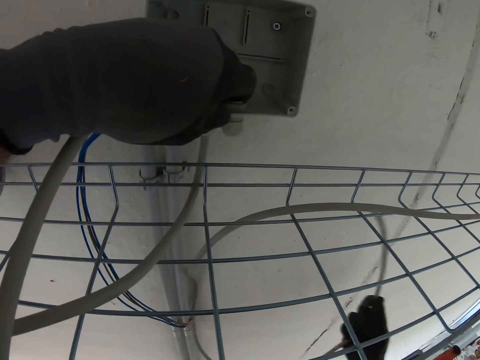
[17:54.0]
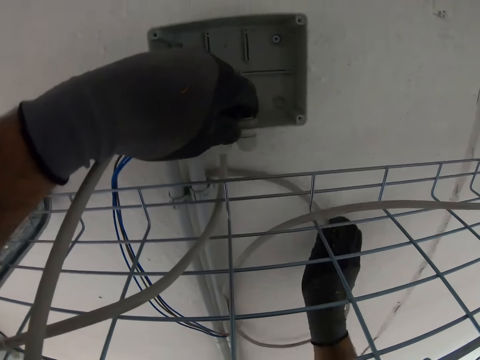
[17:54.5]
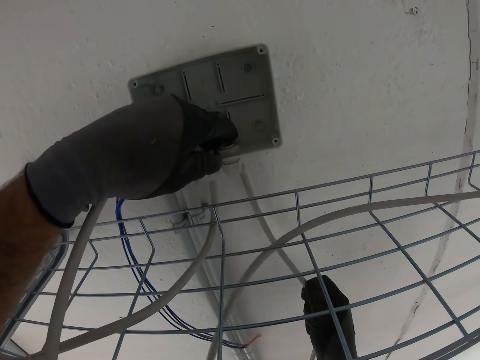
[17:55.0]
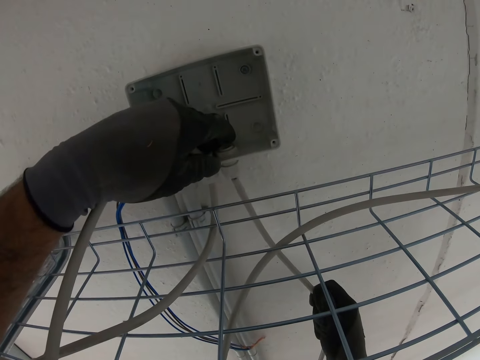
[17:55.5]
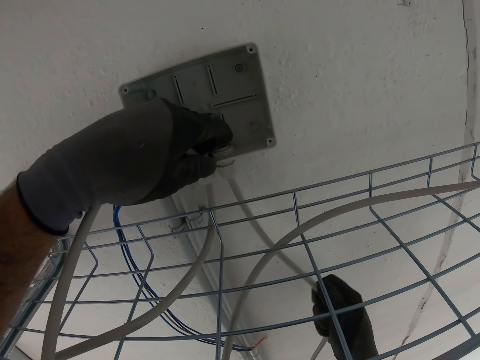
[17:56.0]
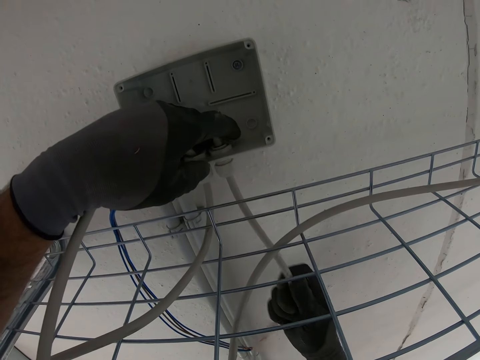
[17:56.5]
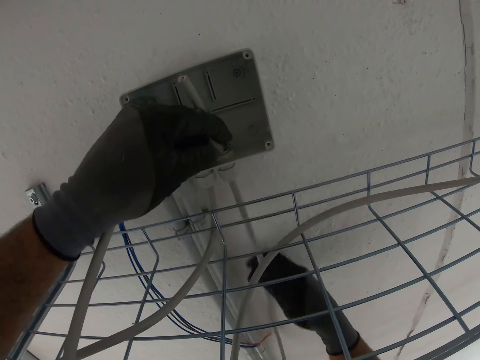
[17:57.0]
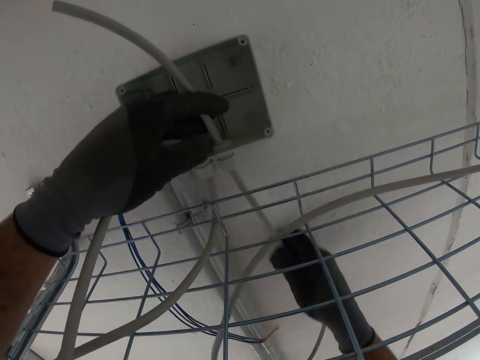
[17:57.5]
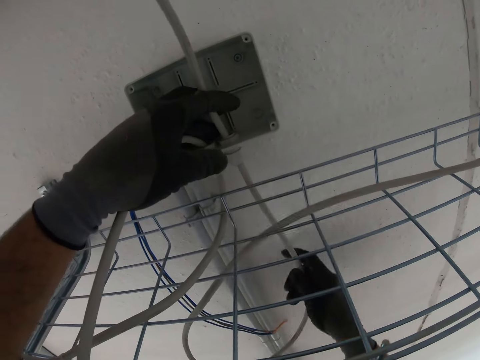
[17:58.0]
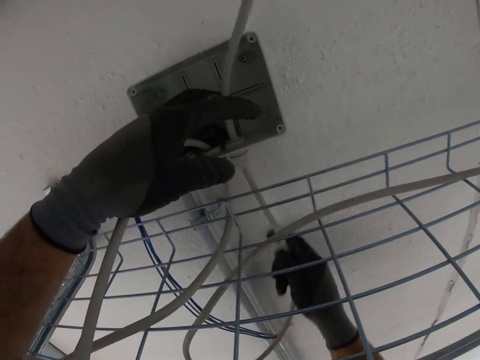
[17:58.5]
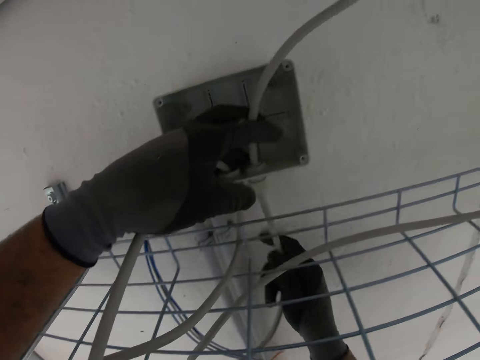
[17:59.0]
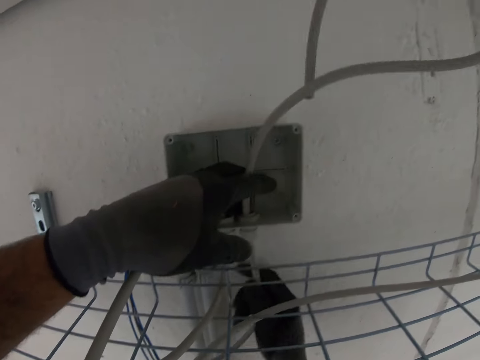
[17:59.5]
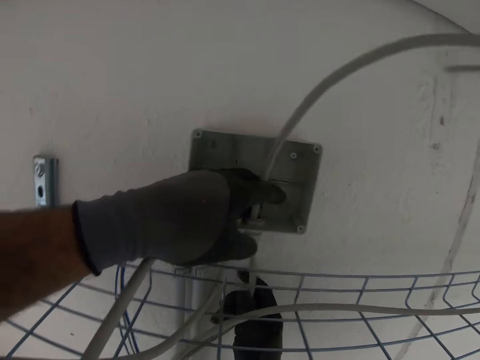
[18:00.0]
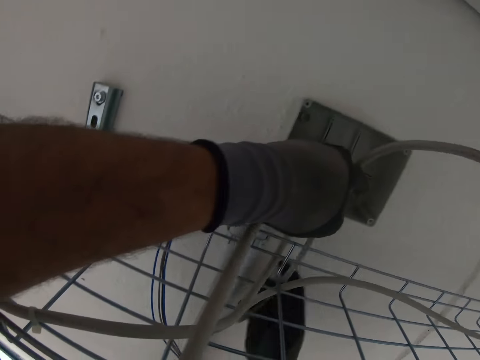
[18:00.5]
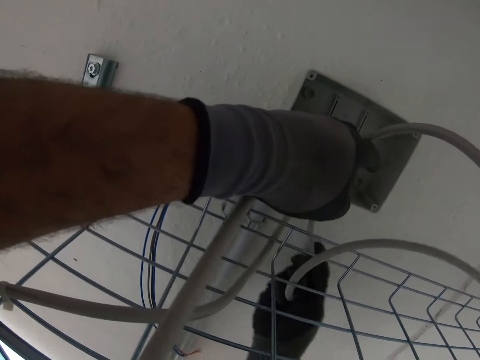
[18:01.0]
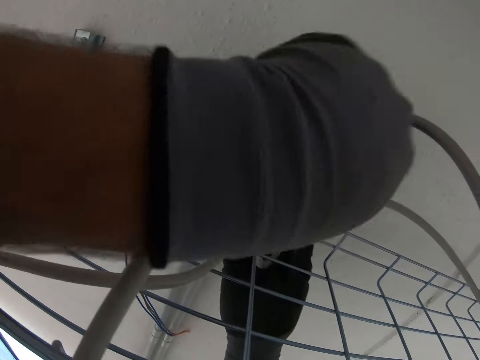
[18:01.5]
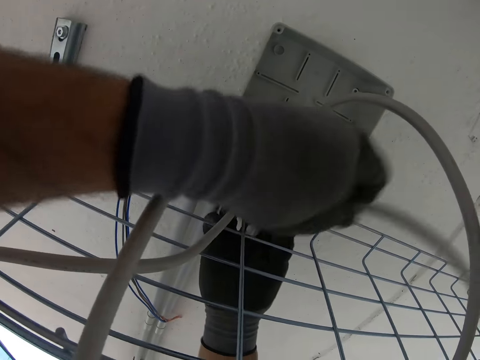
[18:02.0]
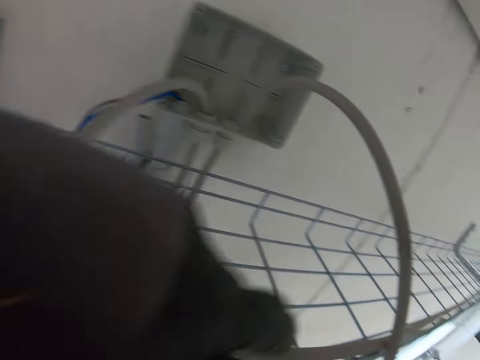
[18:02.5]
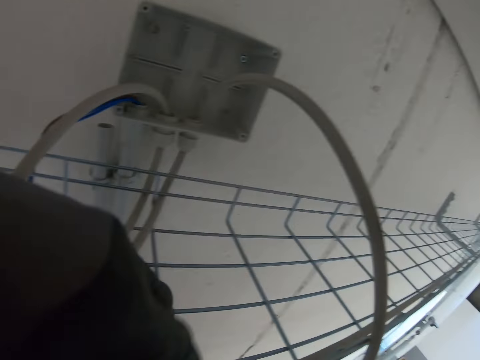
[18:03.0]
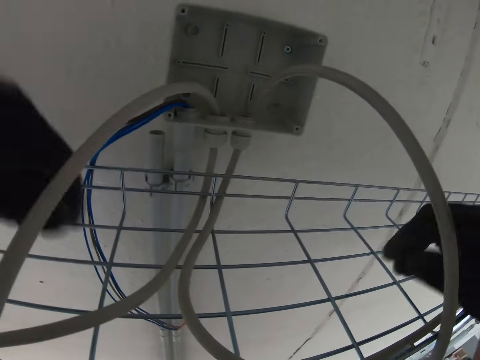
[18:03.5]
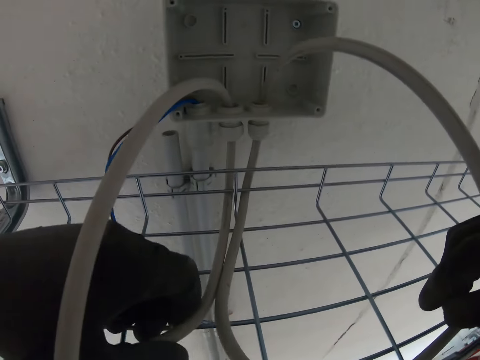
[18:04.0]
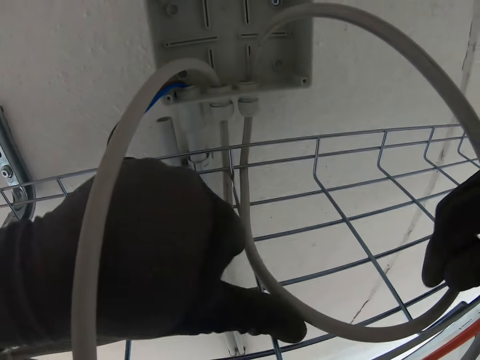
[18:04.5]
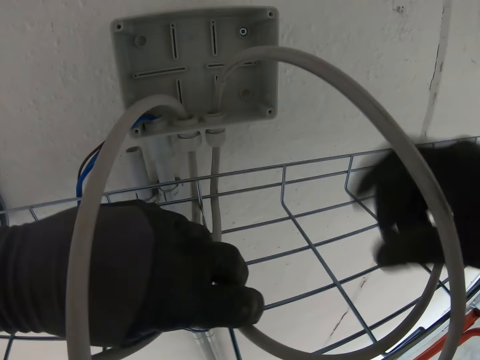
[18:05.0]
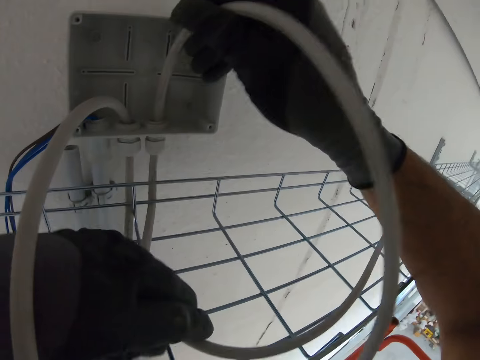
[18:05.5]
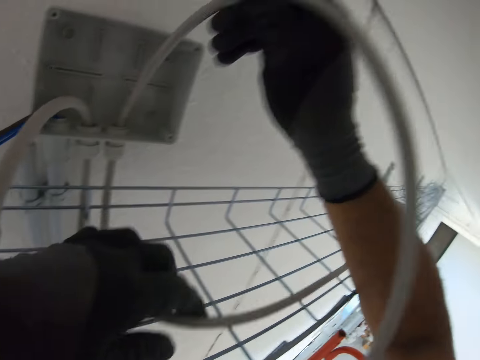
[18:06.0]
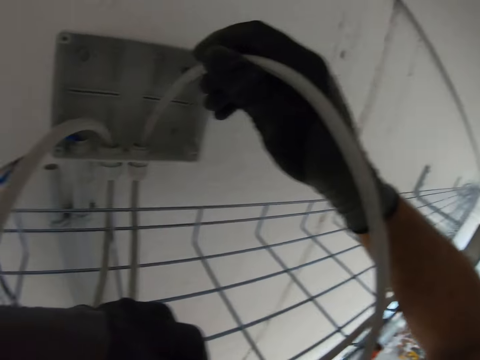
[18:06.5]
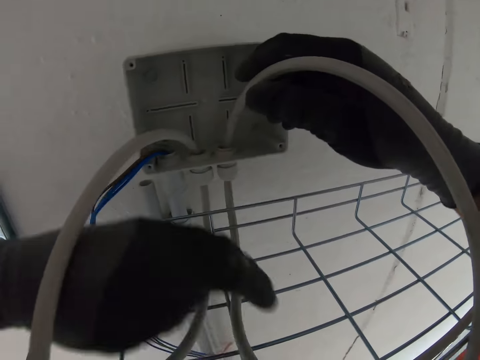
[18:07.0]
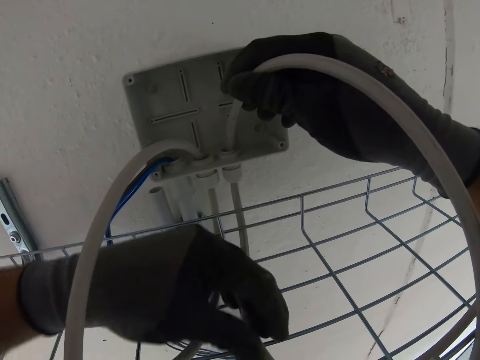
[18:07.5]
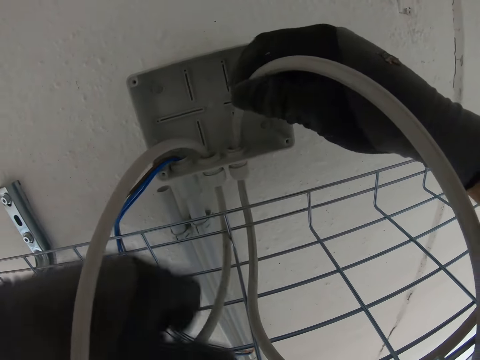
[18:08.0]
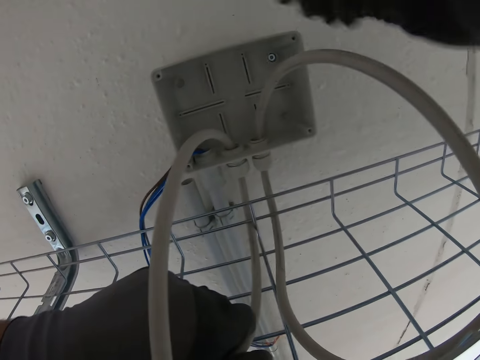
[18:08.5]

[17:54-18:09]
The camera wearer places the cable in the fuse holder. They adjust the position of the cable.

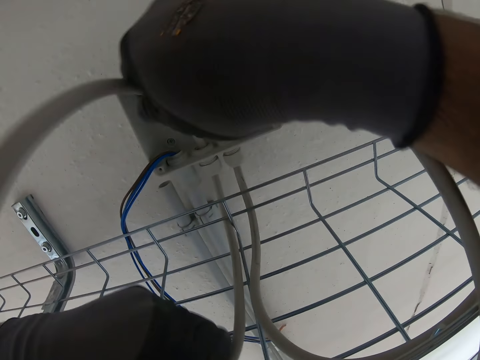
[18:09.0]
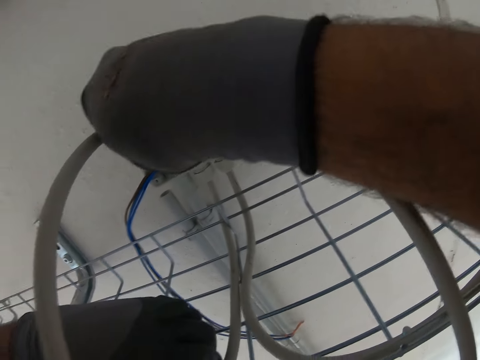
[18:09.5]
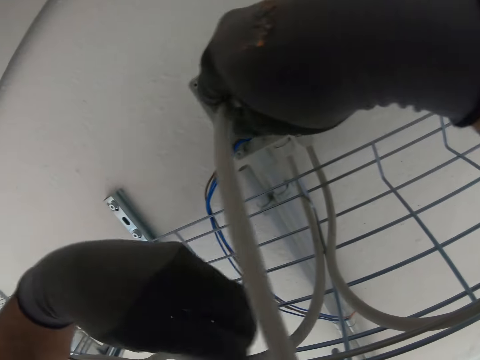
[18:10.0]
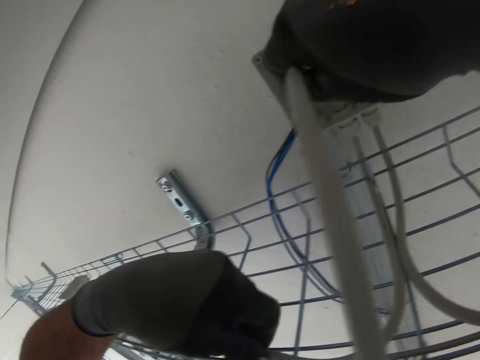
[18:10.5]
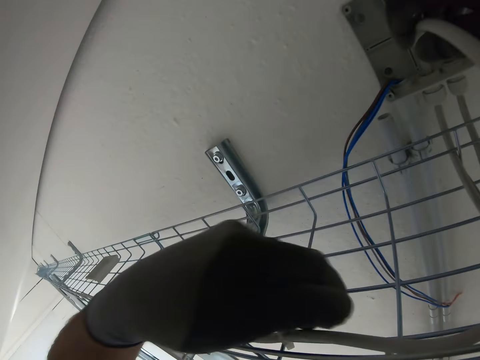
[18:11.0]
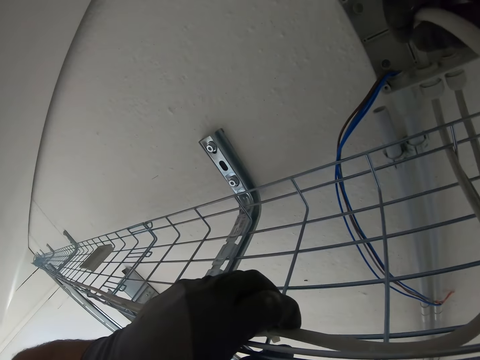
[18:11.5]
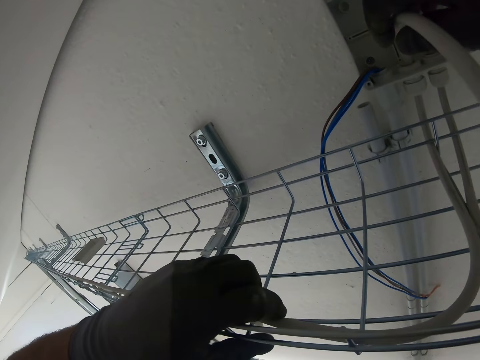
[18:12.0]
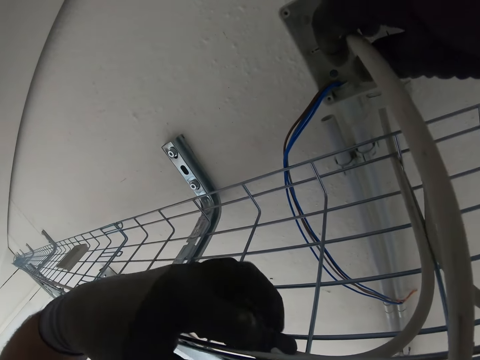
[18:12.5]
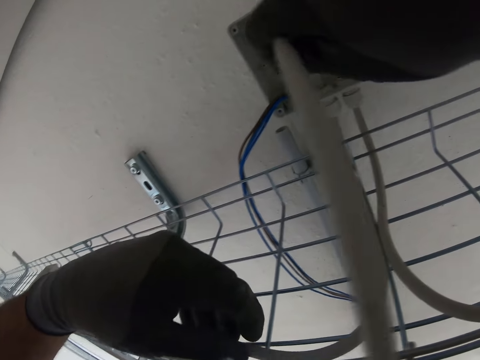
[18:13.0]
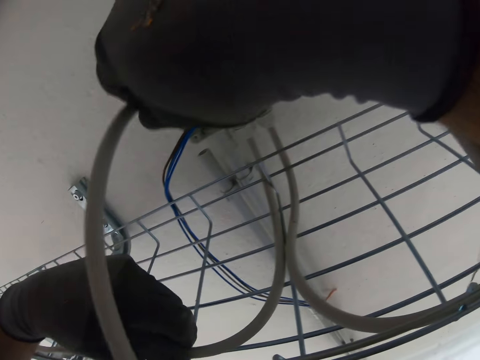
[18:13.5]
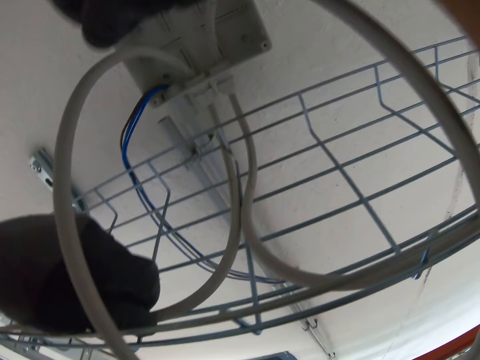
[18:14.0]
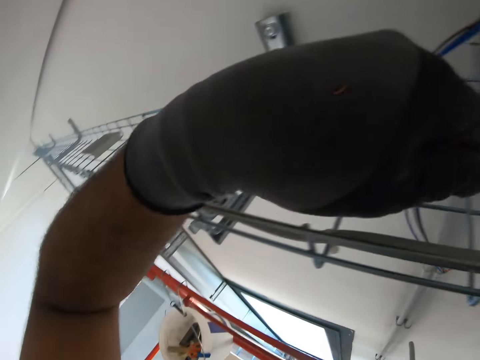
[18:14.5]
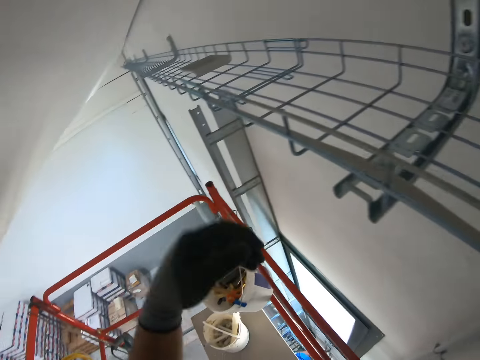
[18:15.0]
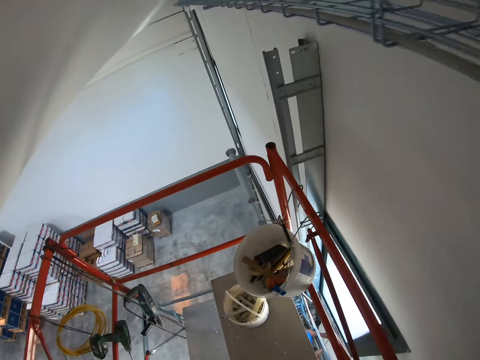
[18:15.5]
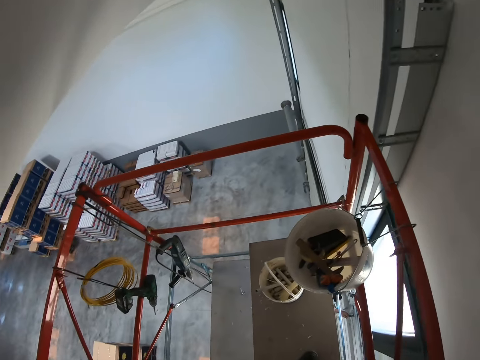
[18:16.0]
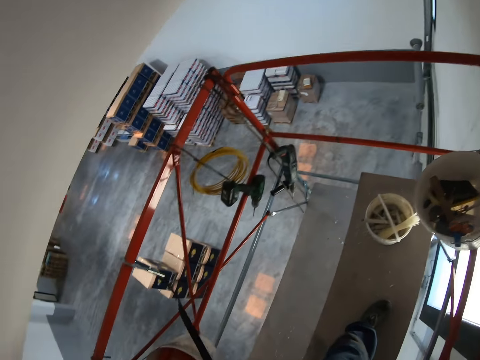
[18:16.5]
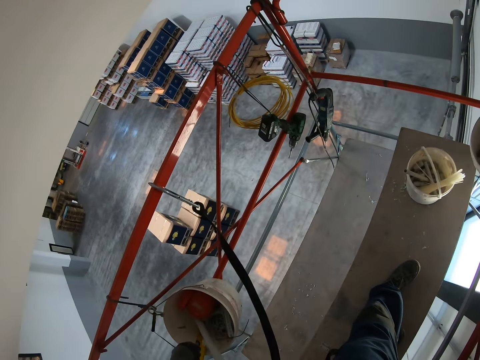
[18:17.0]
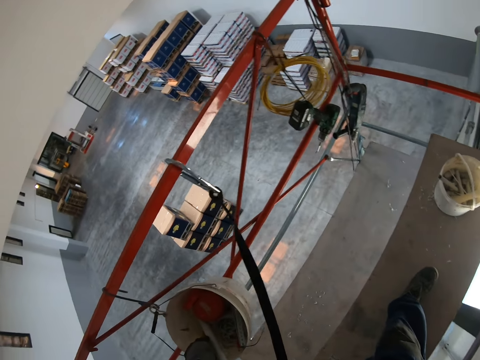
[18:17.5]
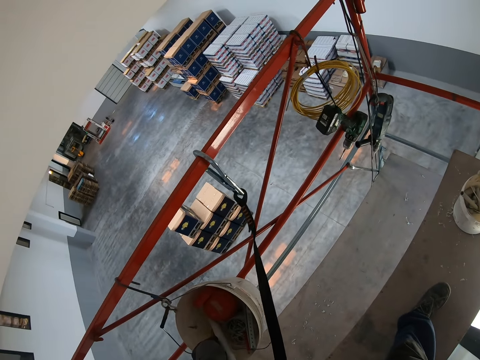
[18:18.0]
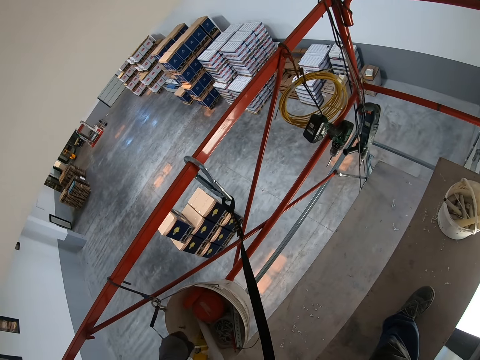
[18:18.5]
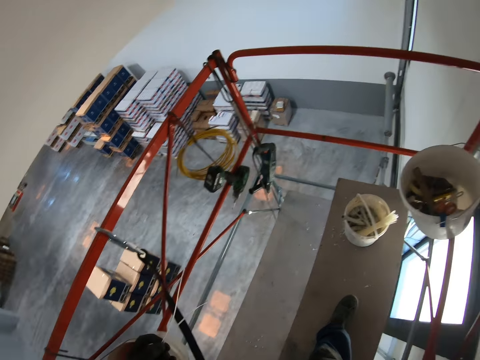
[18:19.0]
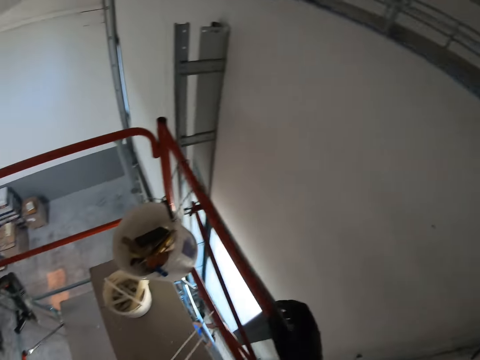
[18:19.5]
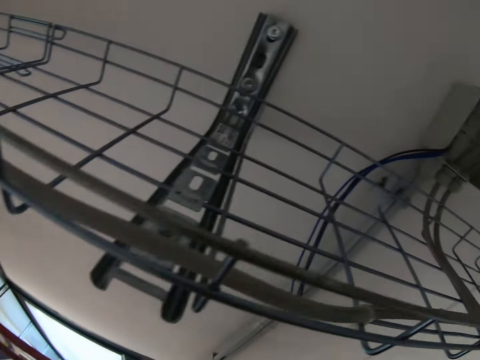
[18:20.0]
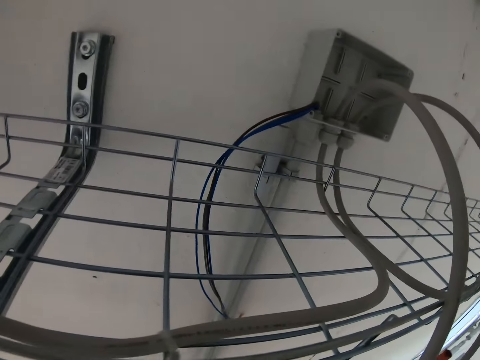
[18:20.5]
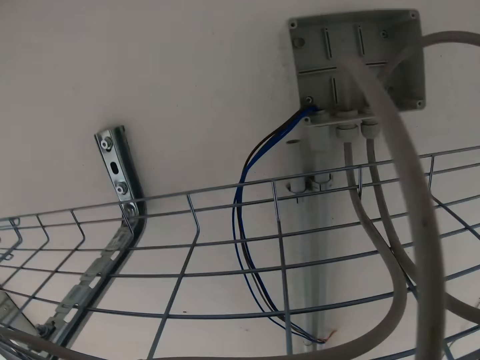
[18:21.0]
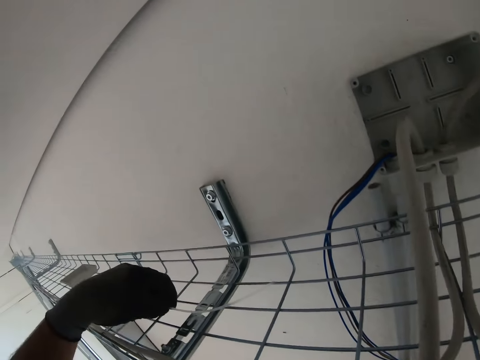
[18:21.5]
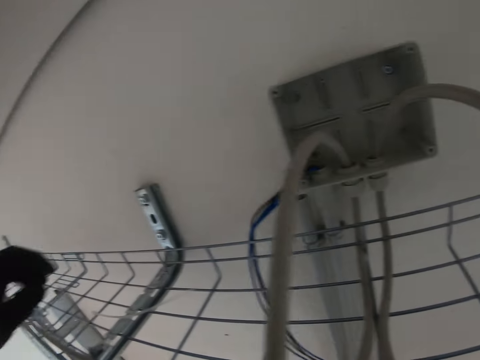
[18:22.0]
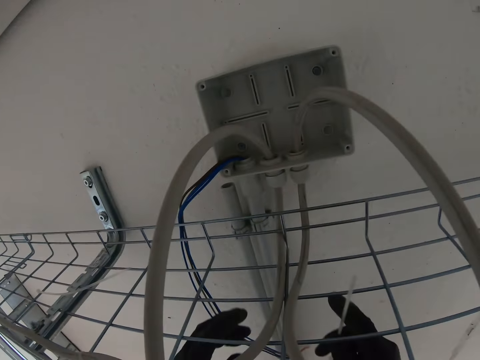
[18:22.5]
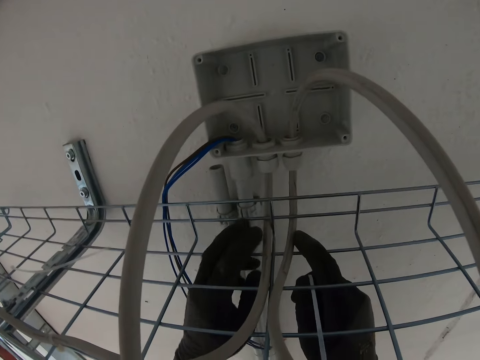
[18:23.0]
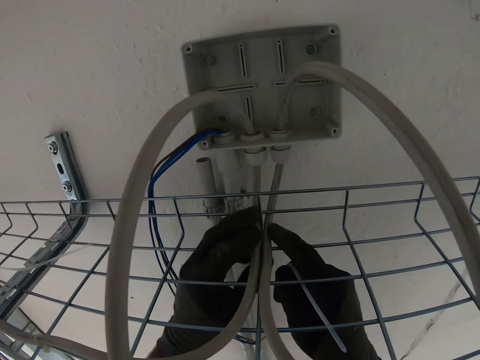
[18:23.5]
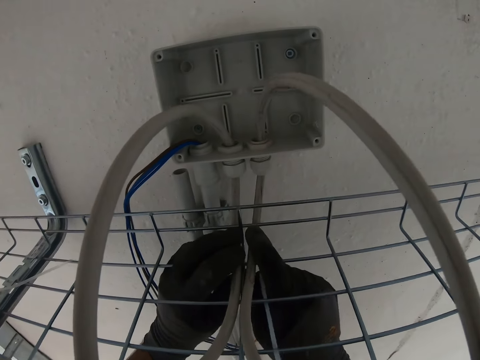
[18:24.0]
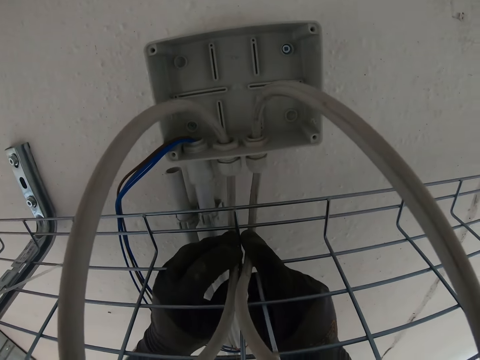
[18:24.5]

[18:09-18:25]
The camera wearer picks wire holder strips. They pick zip ties, place the zip ties on the cable tray, and tie cables with the zip ties.
